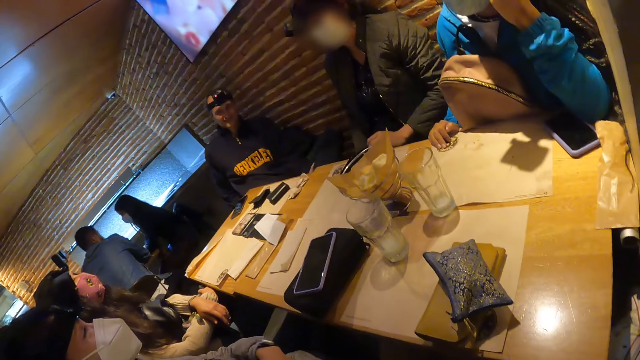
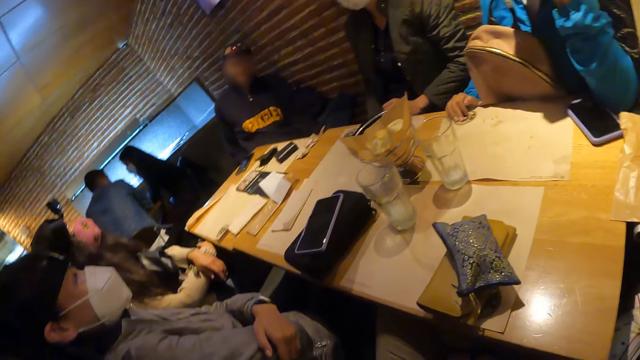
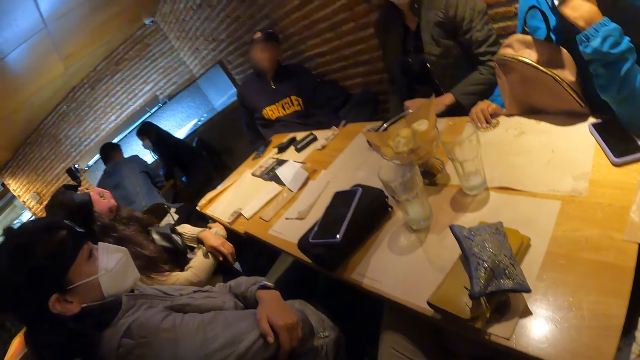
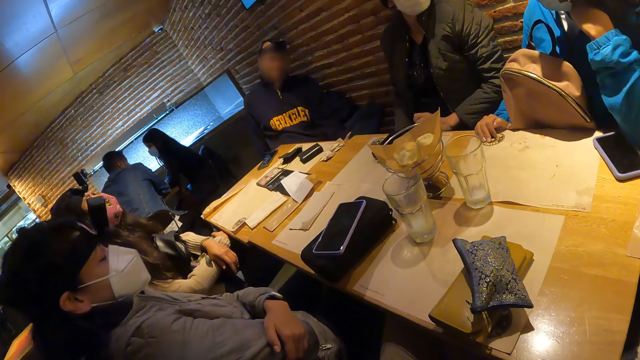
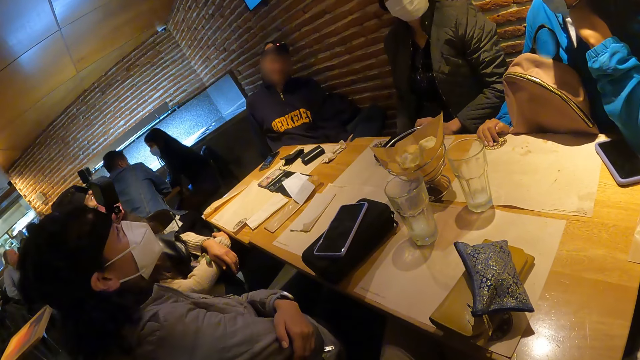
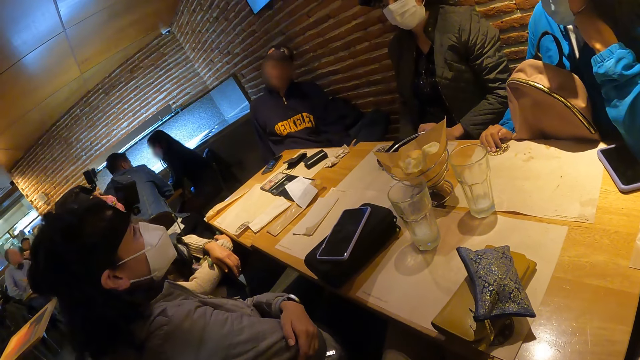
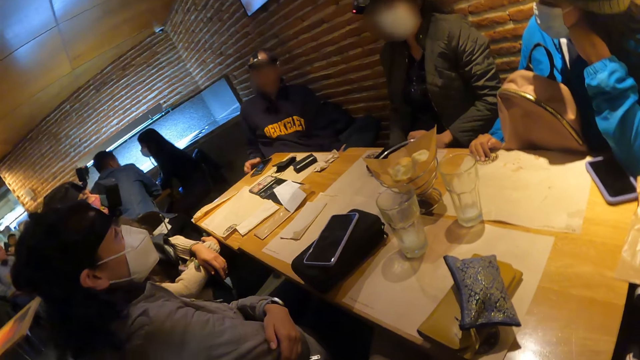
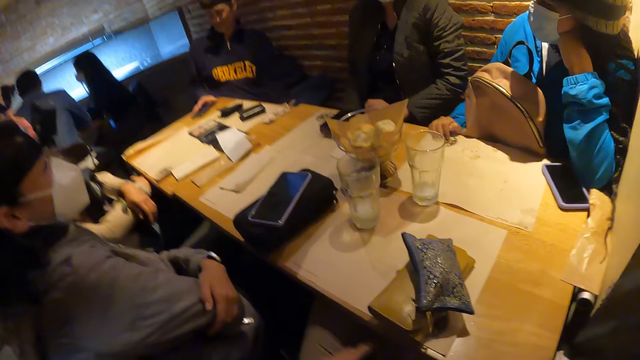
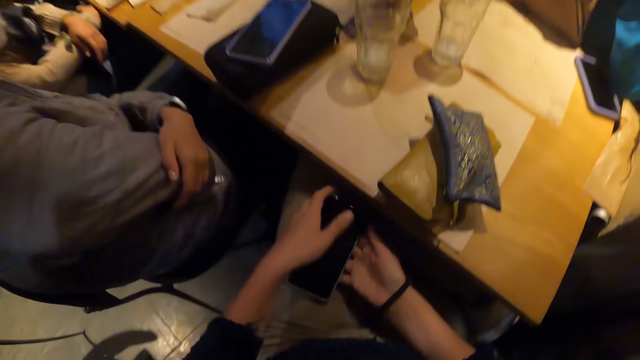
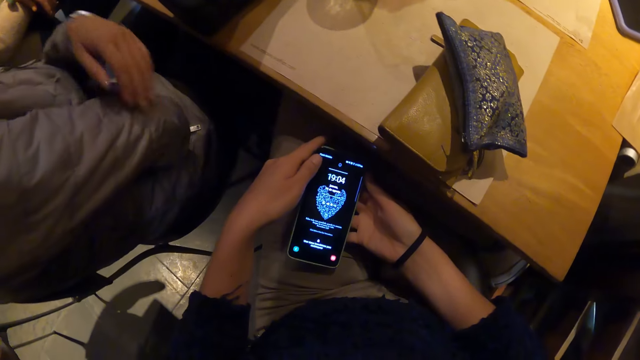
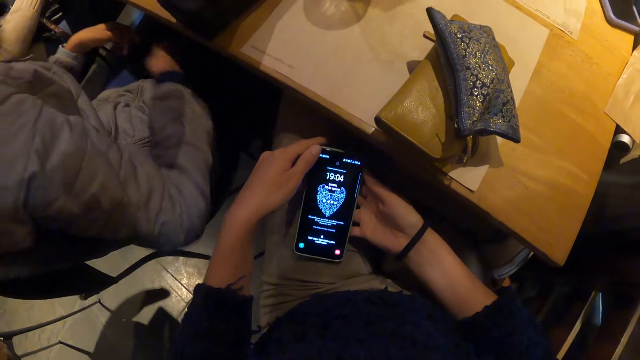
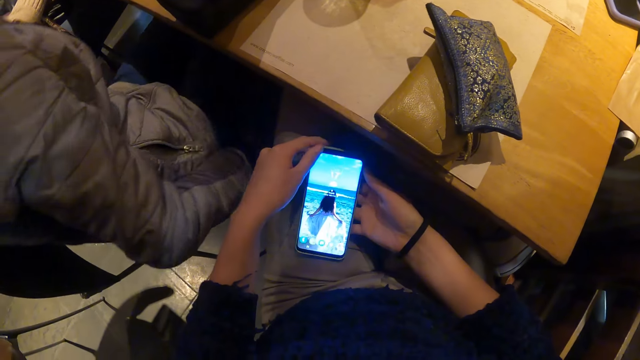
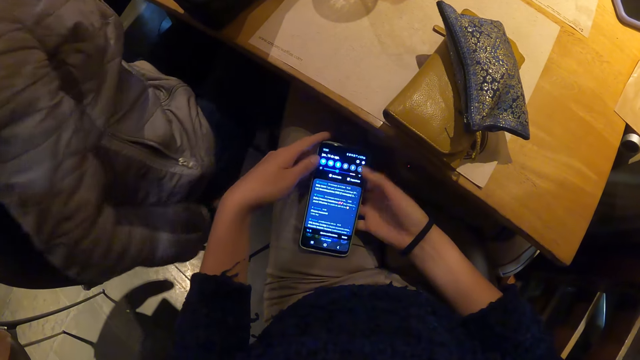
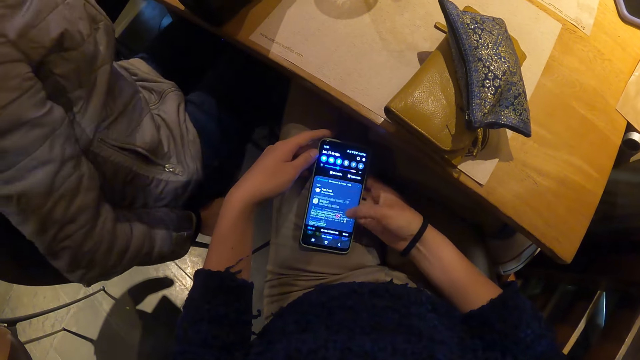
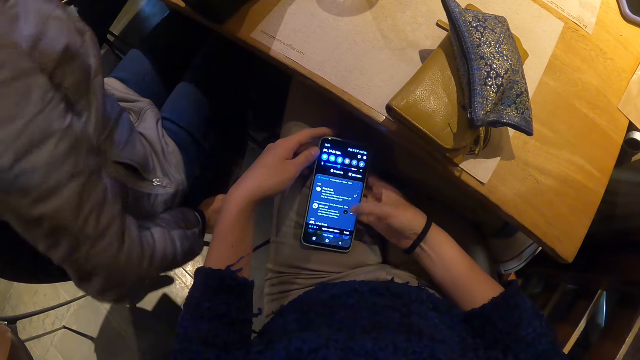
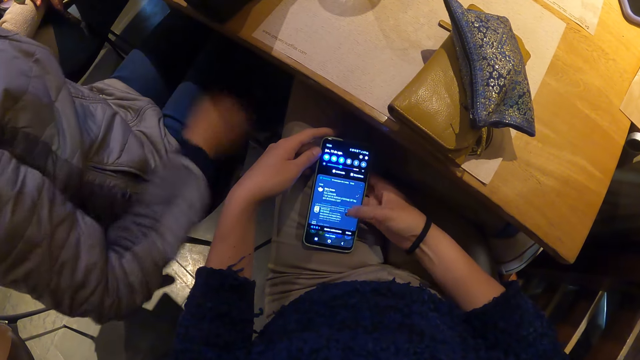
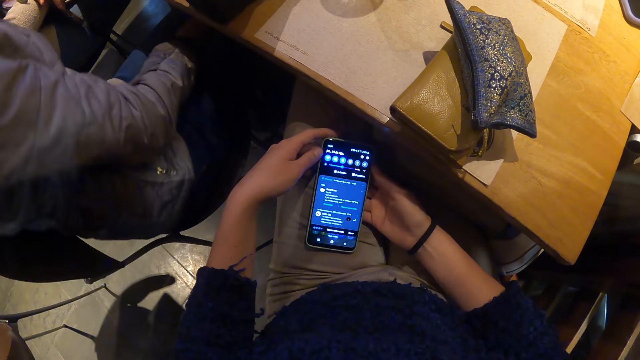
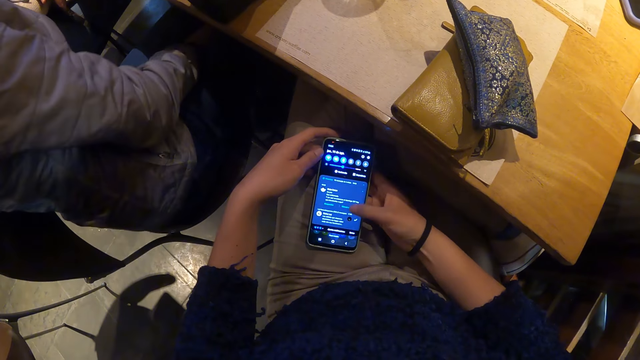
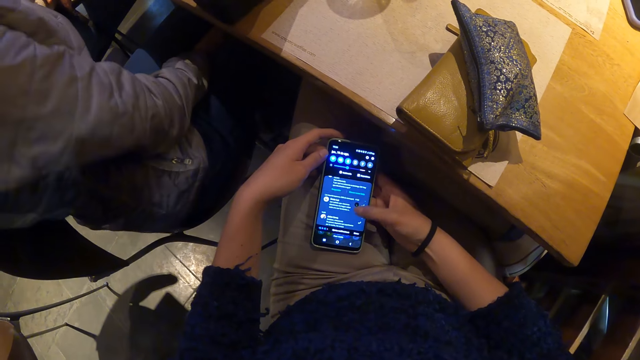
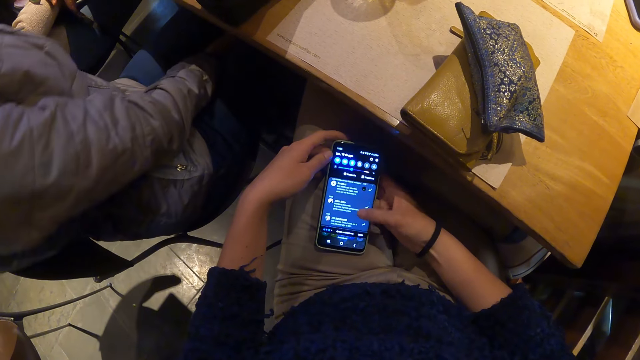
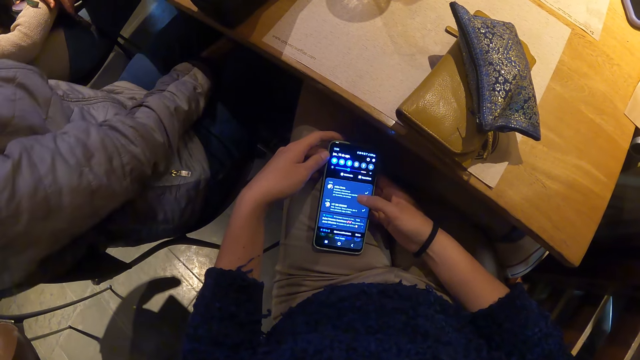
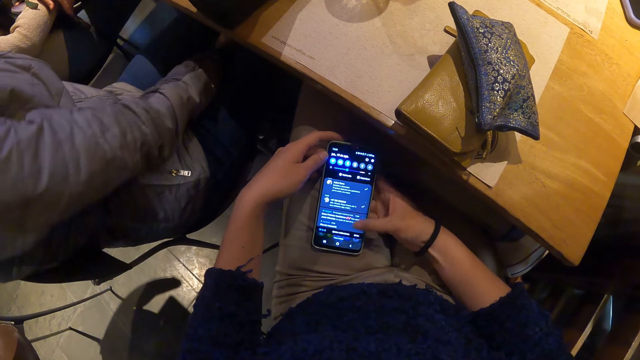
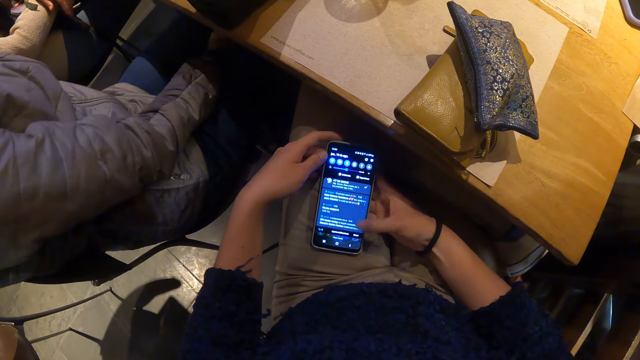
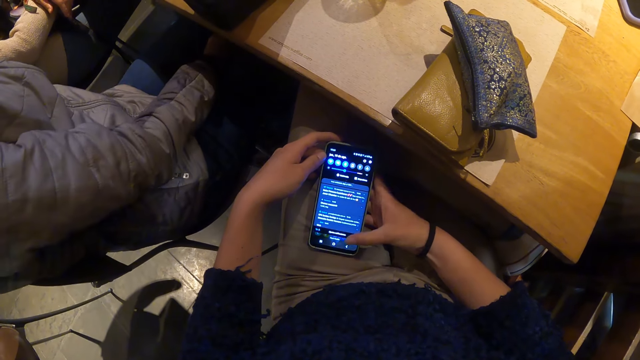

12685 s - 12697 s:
The camera wearer operates the phone with both hands. They scroll through the phone.

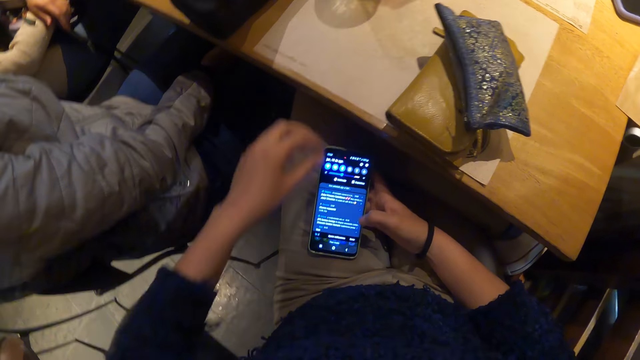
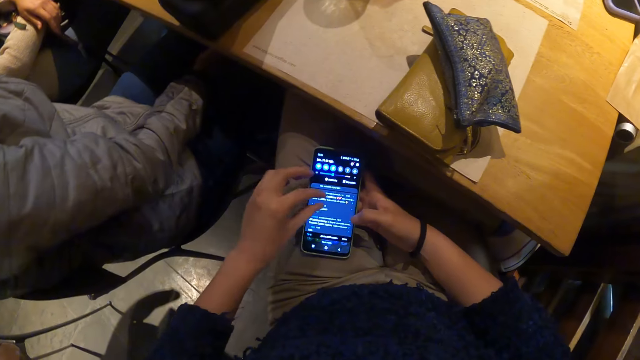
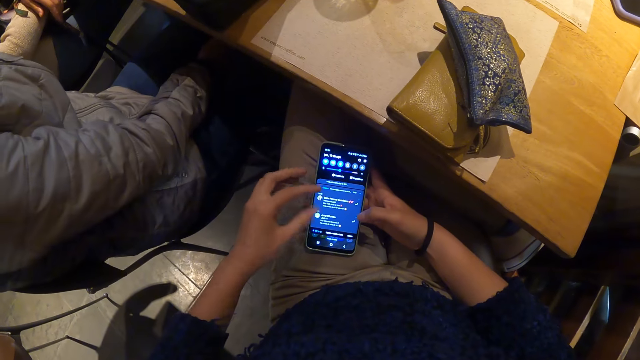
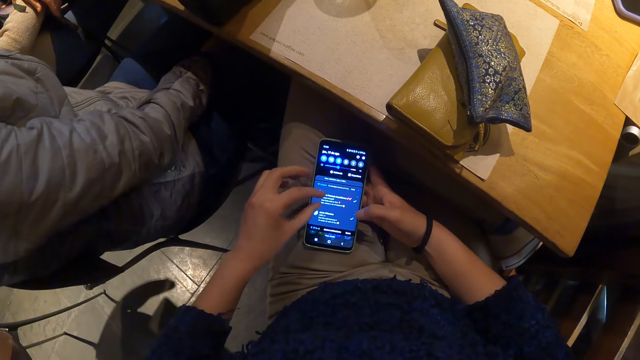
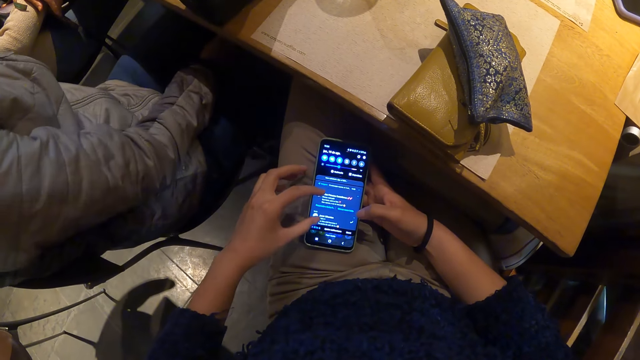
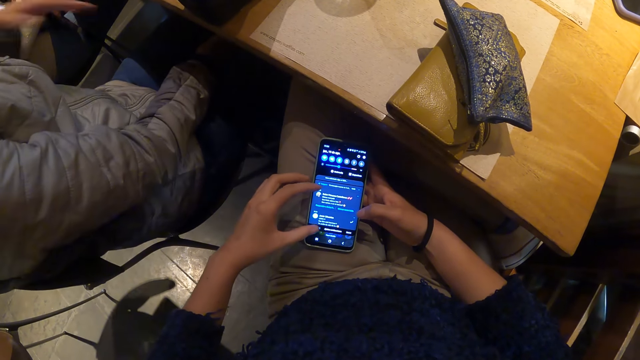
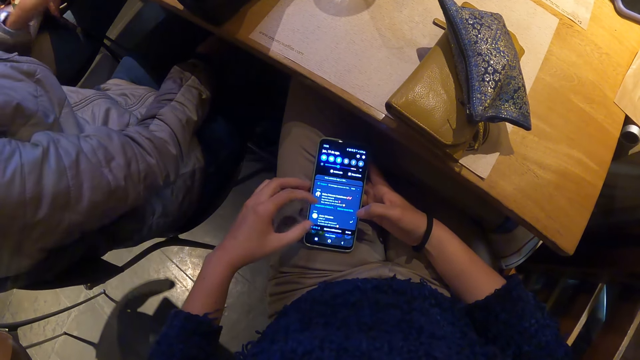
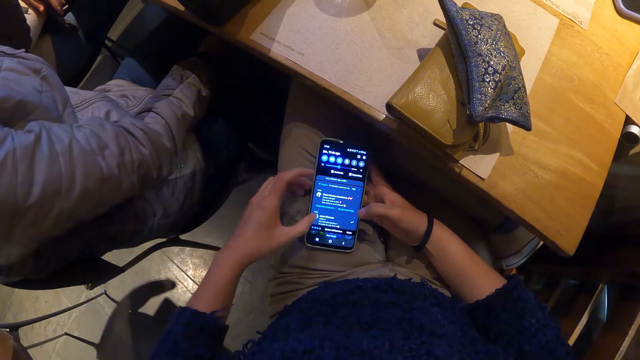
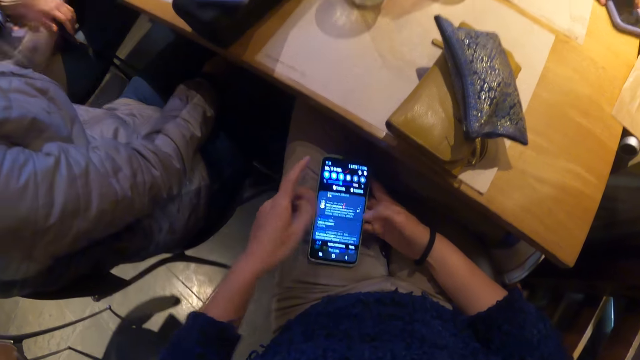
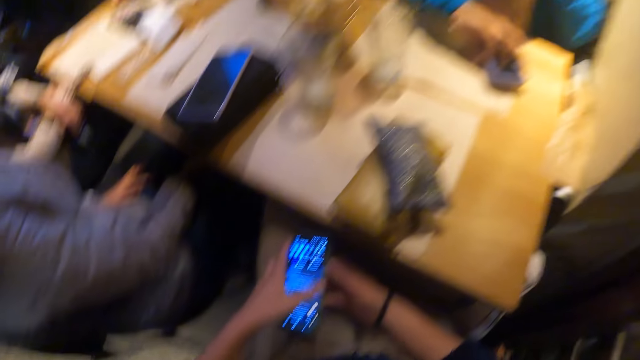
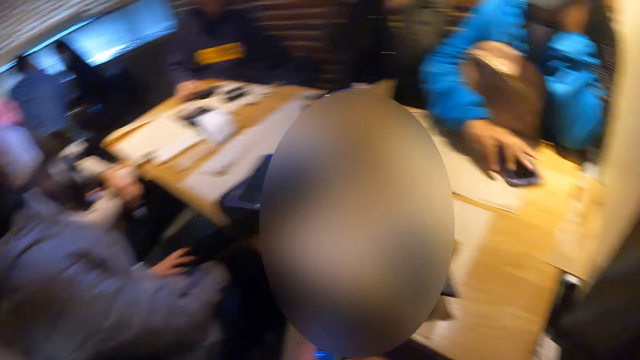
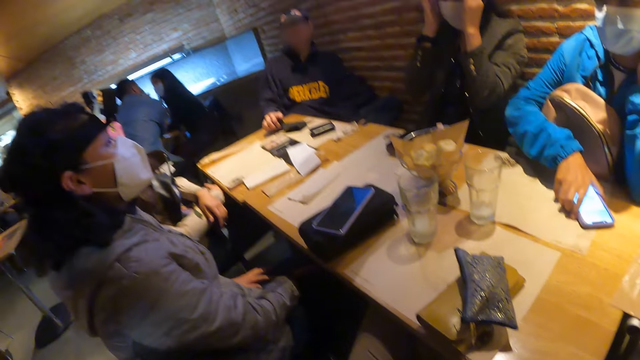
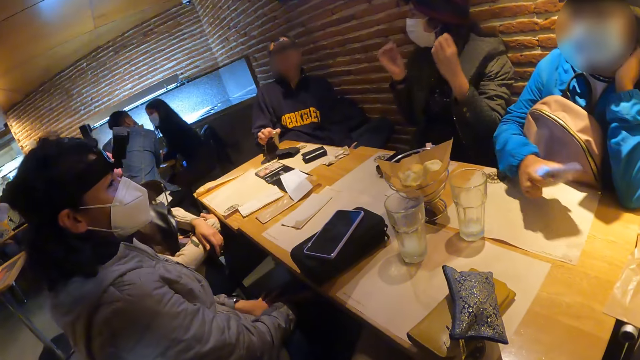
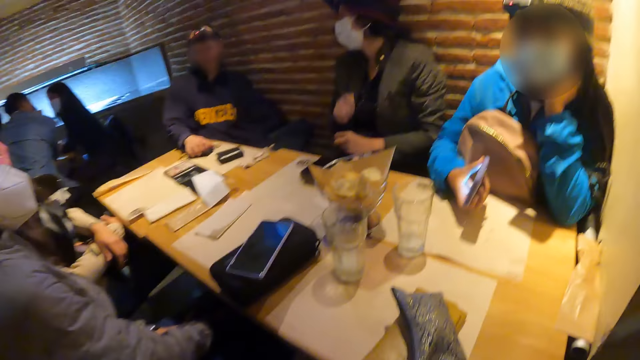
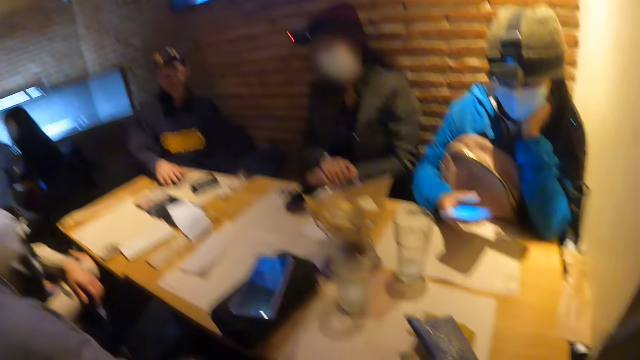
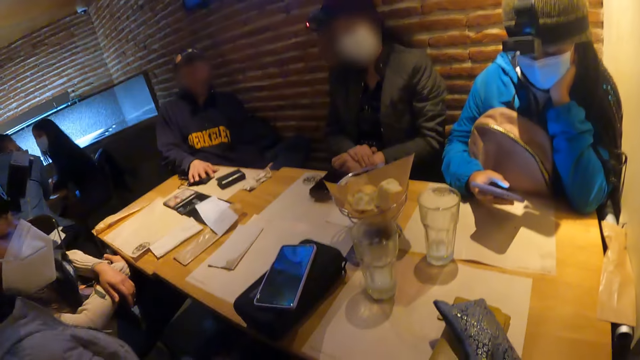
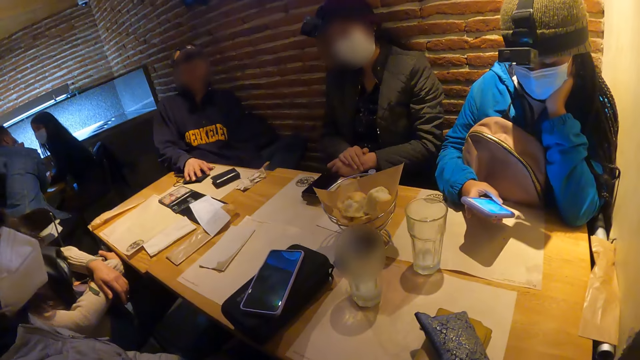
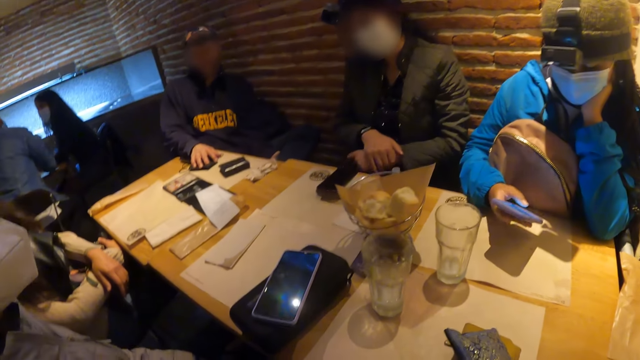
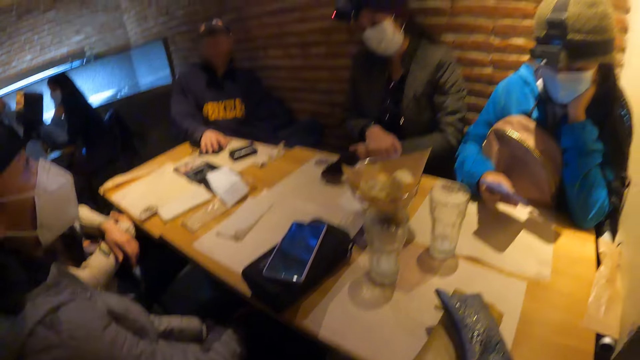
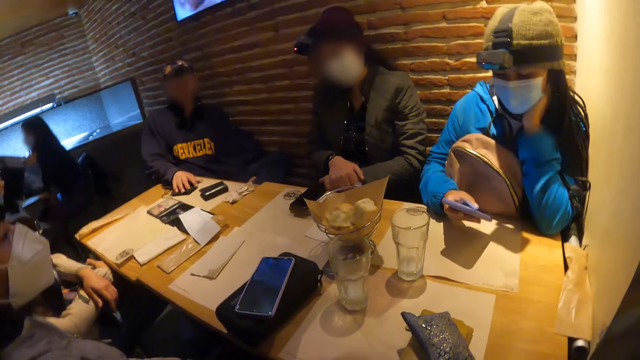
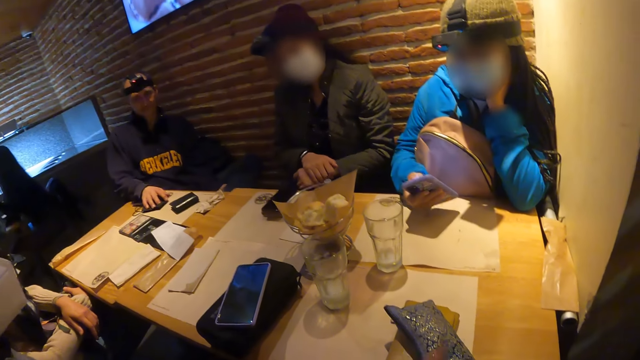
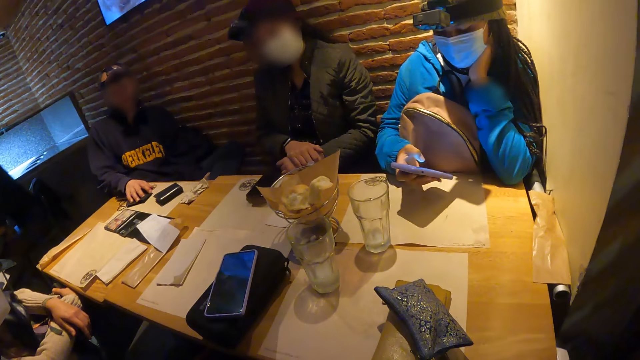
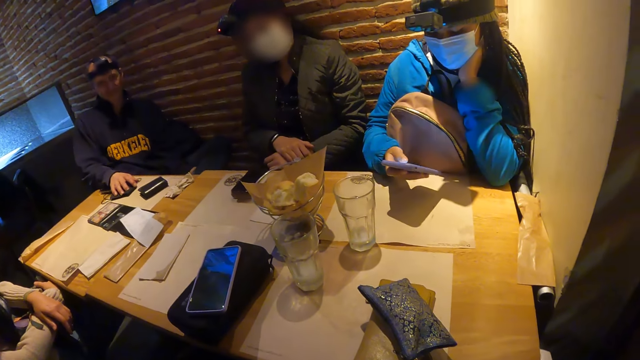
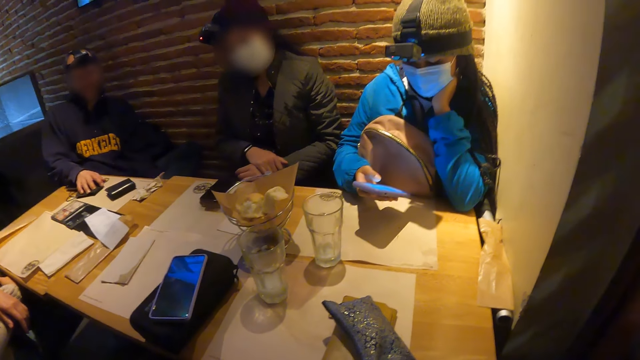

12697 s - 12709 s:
The woman picks up the phone from the table with her right hand. She operates the phone with her right hand. The camera wearer converses with a group of people.
